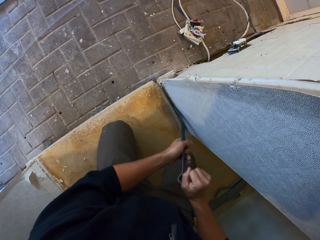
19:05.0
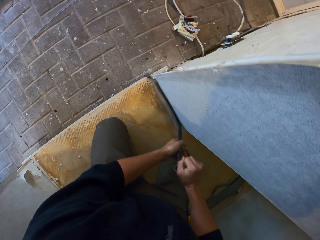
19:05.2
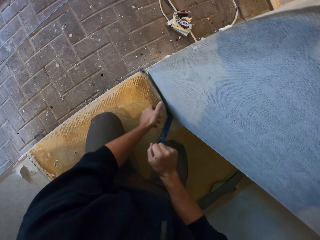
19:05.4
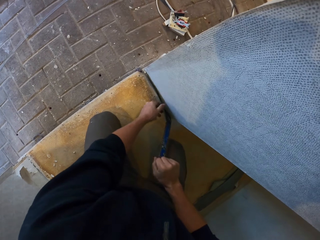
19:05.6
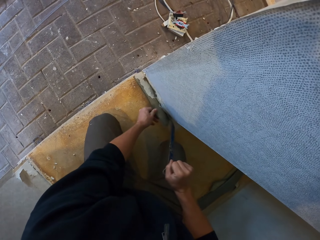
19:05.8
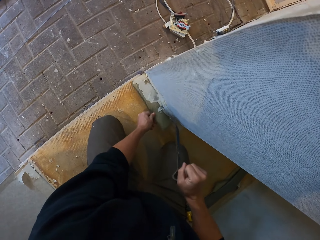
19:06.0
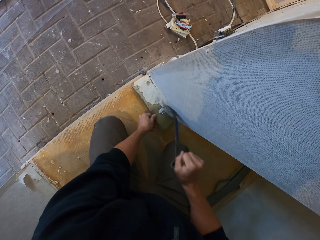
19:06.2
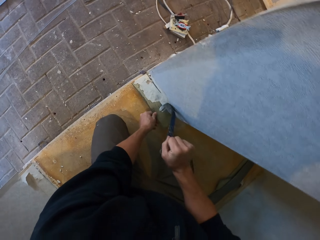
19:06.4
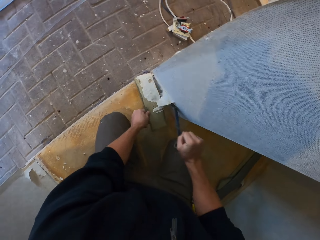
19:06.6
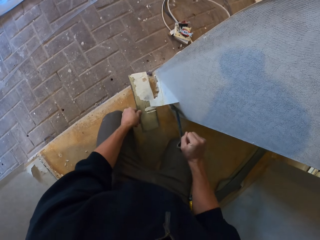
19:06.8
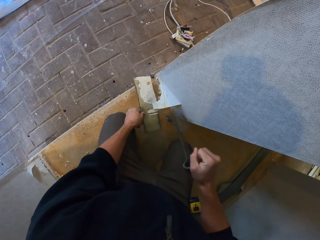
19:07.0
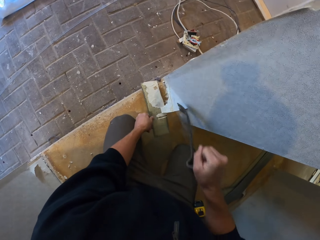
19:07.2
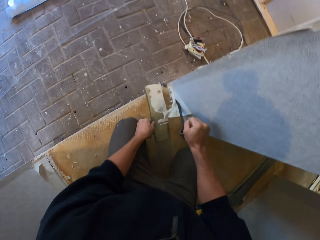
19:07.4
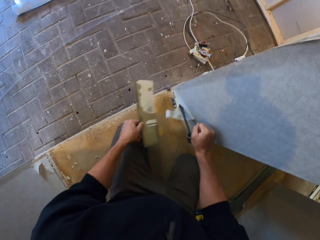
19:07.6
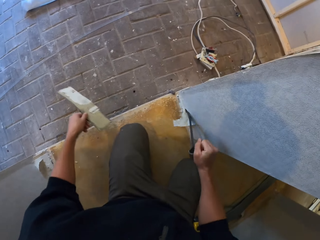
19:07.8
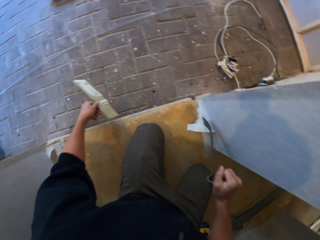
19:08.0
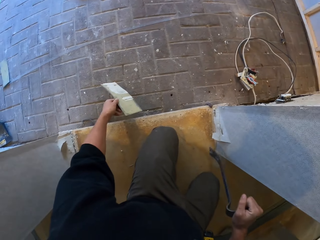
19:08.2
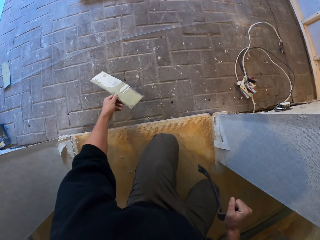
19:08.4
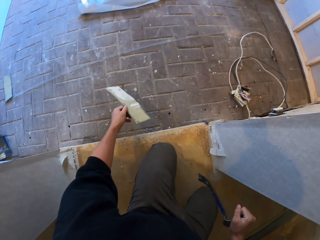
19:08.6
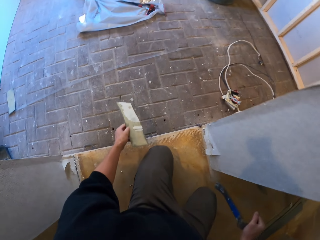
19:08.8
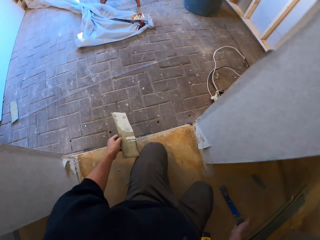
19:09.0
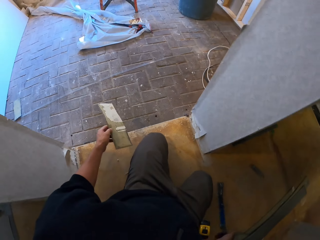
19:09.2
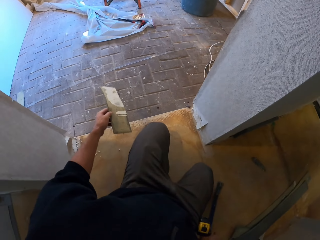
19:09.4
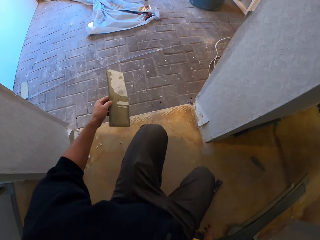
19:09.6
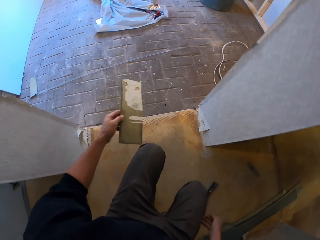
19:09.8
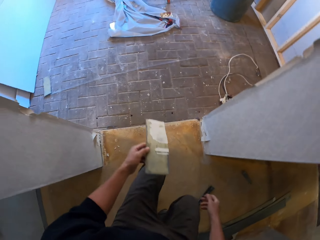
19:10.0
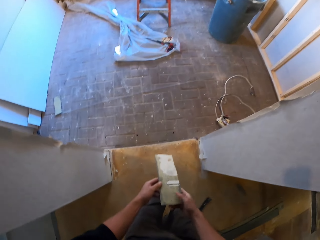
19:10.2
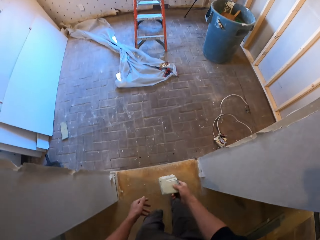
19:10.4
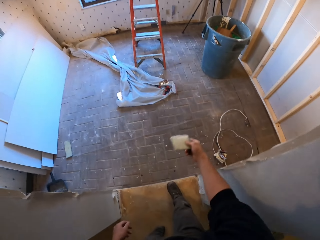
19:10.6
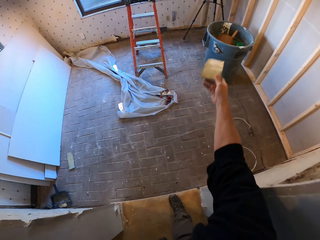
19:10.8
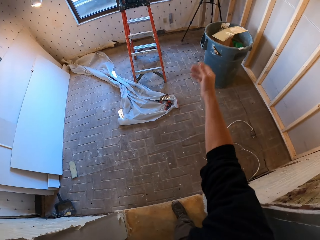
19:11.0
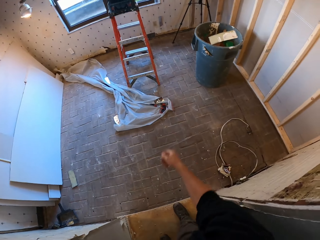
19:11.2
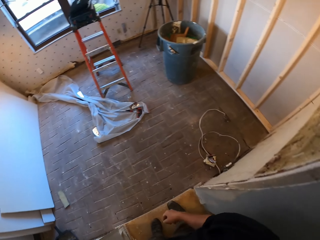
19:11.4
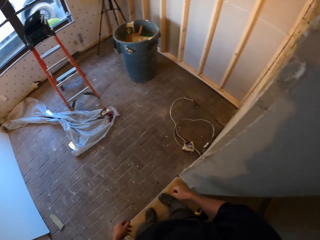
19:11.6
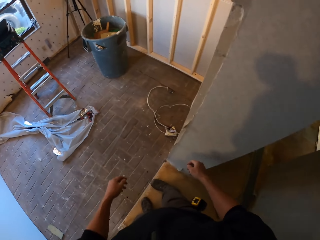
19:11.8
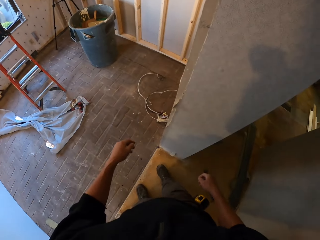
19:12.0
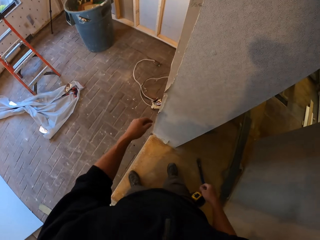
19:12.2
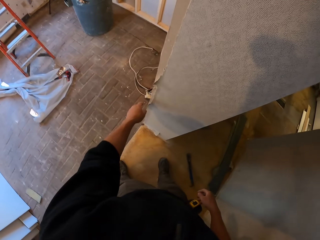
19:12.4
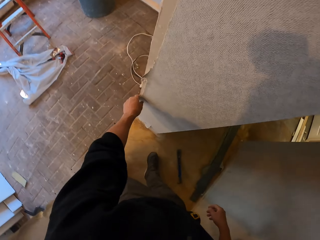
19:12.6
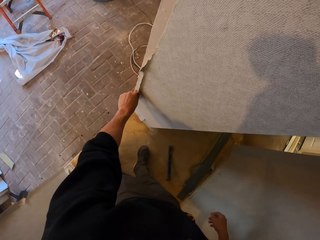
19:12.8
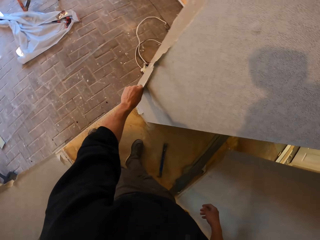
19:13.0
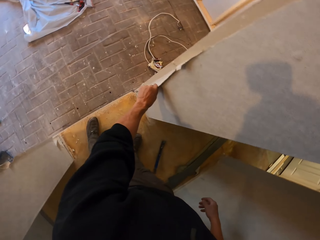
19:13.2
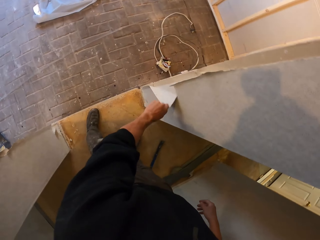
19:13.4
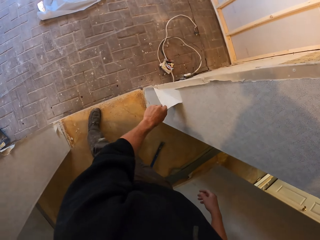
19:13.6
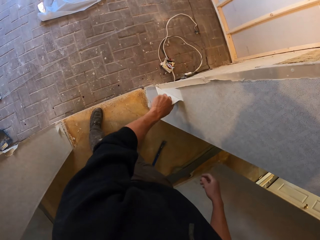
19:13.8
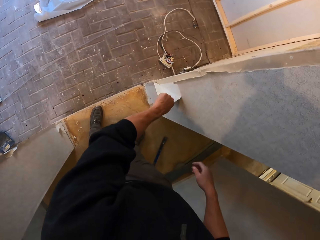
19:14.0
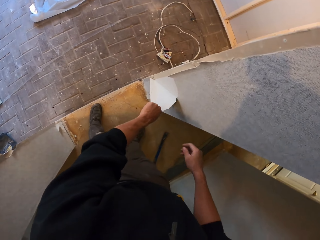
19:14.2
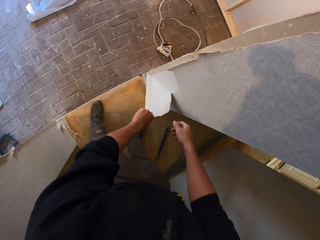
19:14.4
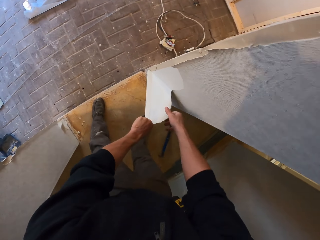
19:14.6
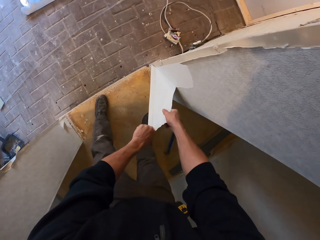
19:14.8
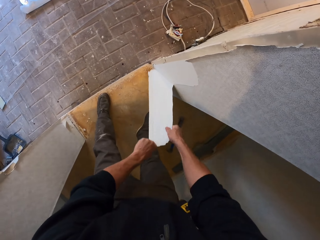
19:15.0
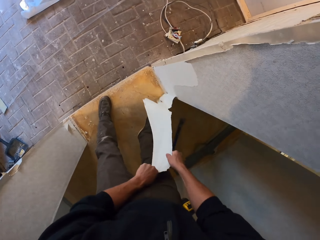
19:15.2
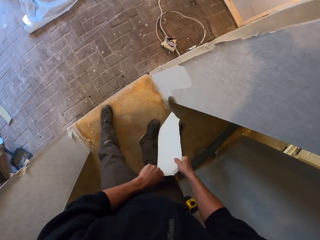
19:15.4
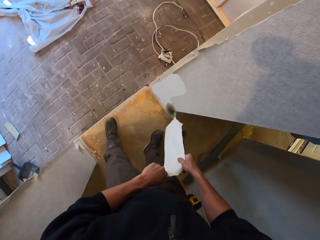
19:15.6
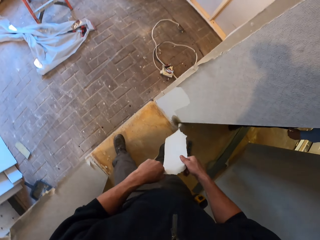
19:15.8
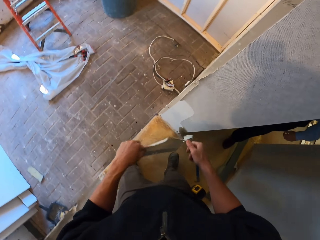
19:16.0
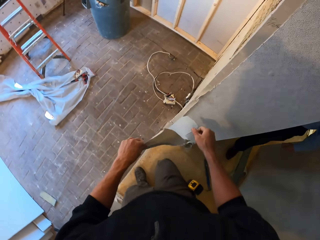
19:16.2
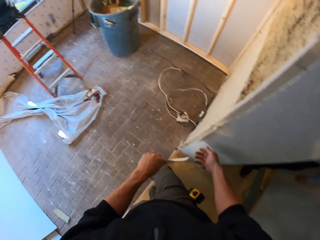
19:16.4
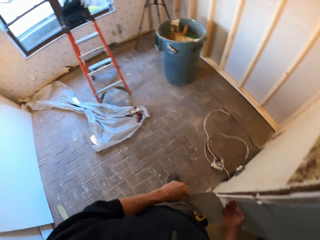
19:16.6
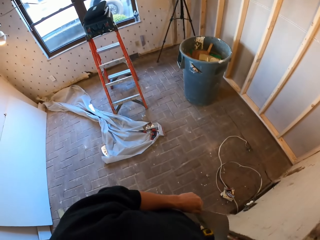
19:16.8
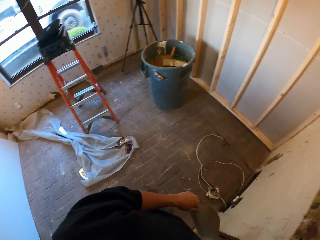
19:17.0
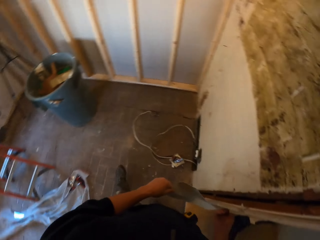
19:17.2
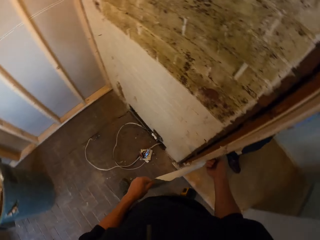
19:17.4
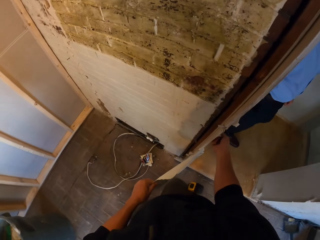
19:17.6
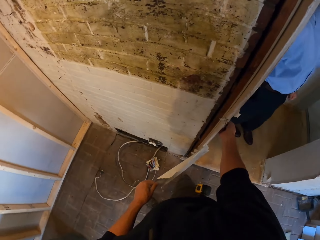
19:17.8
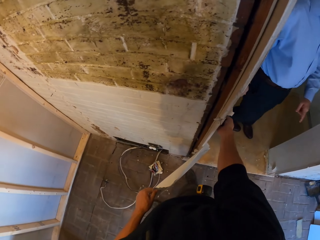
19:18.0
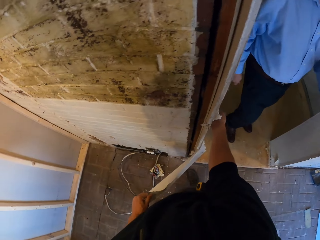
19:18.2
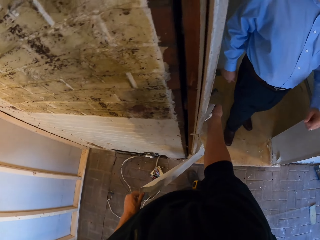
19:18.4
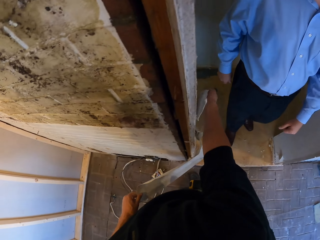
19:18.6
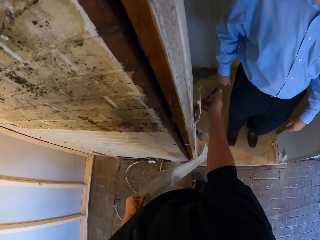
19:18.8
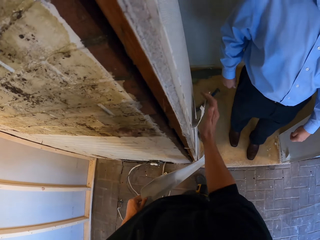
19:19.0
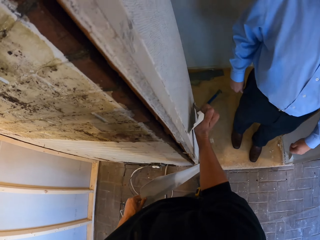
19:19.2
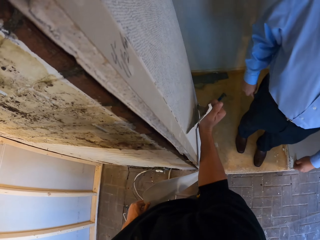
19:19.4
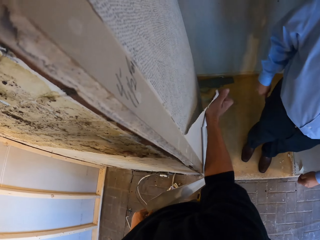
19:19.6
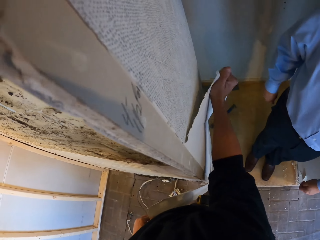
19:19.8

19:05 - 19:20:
The camera wearer stands. They drop the metal on the floor. They throw the wall protector in the dustbin. They remove the wallpaper with the metal. A man walks. The man speaks with gestures.

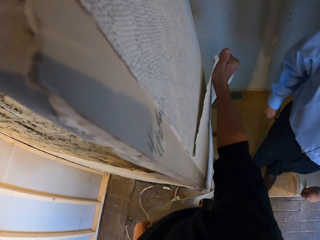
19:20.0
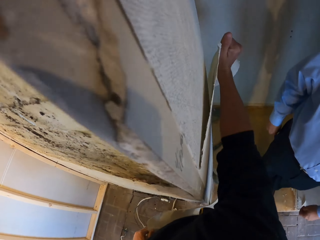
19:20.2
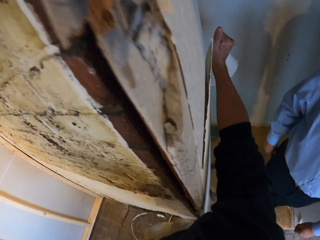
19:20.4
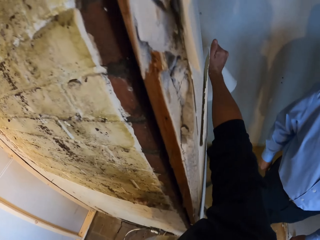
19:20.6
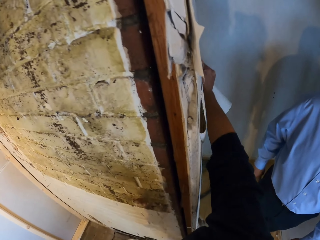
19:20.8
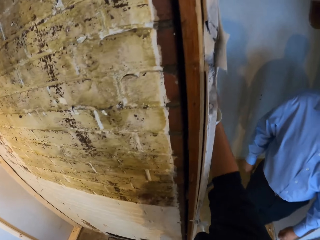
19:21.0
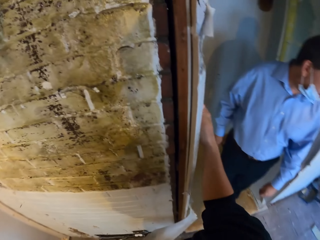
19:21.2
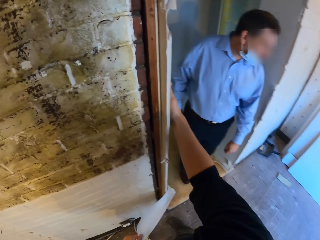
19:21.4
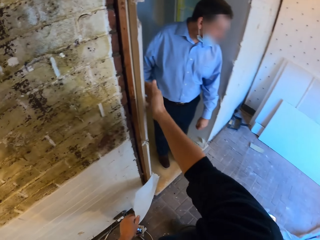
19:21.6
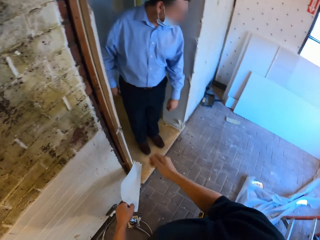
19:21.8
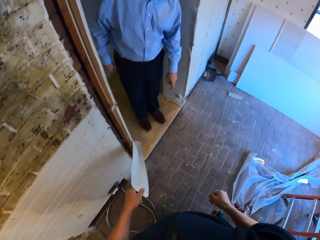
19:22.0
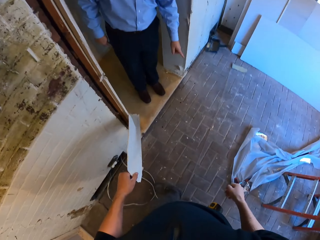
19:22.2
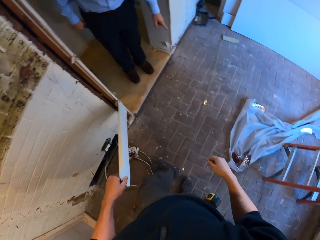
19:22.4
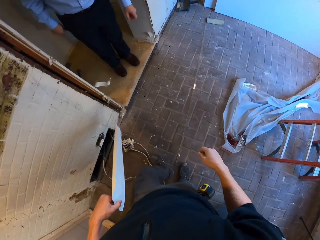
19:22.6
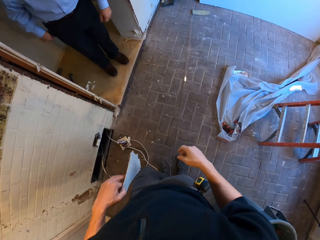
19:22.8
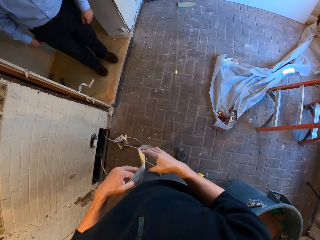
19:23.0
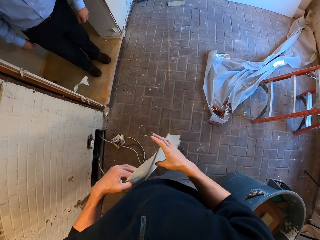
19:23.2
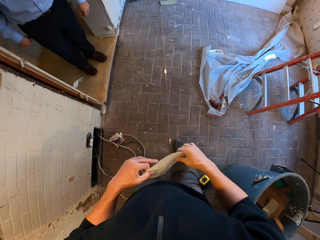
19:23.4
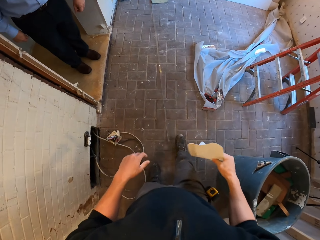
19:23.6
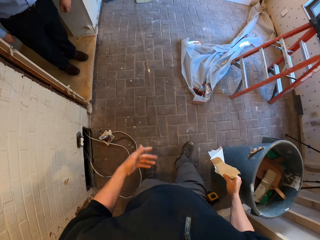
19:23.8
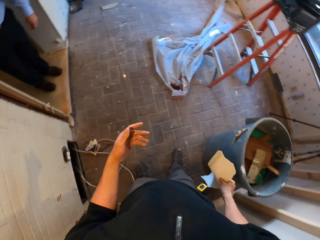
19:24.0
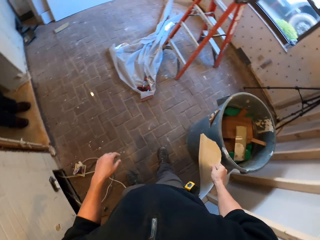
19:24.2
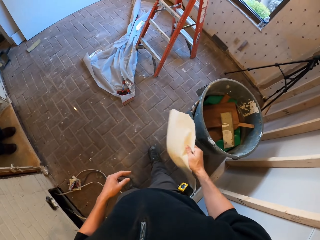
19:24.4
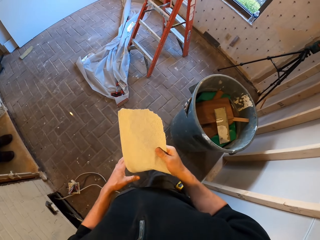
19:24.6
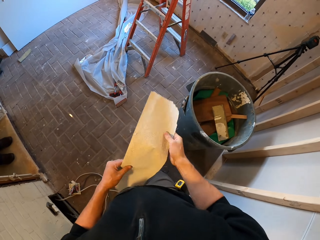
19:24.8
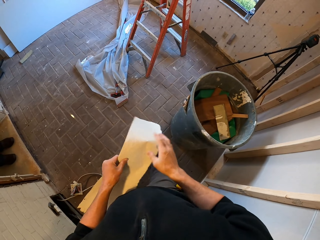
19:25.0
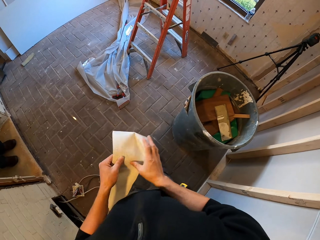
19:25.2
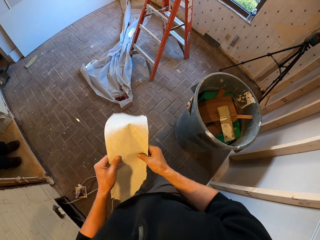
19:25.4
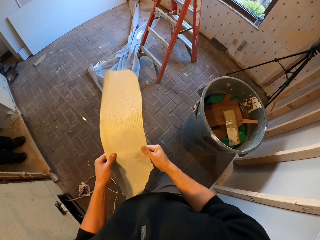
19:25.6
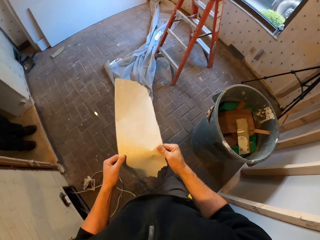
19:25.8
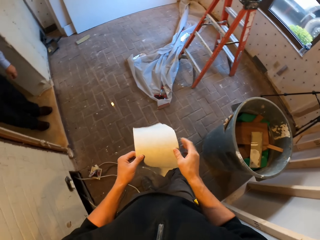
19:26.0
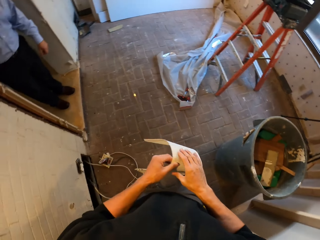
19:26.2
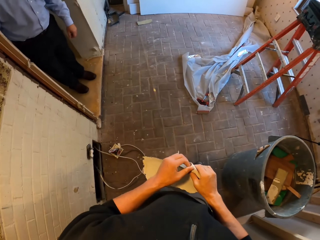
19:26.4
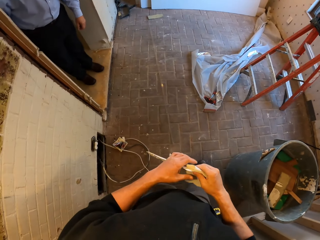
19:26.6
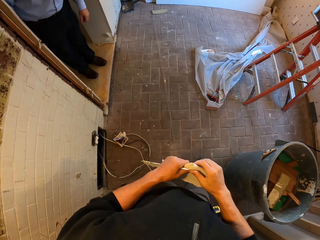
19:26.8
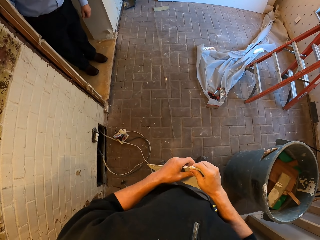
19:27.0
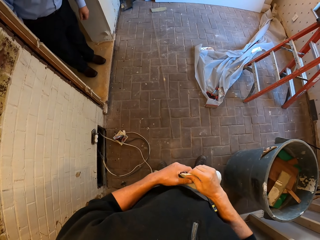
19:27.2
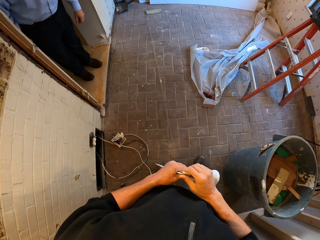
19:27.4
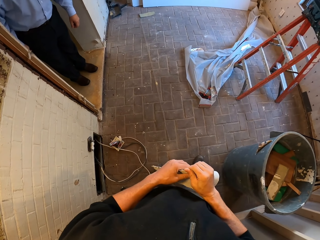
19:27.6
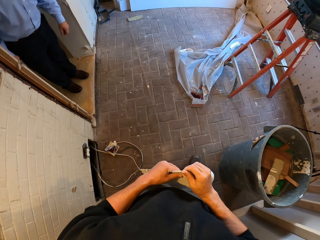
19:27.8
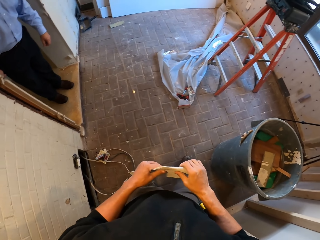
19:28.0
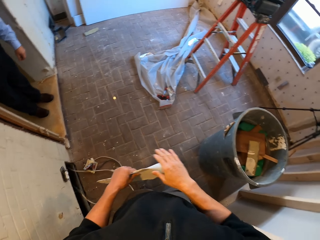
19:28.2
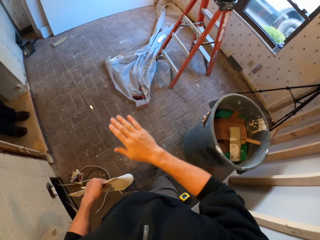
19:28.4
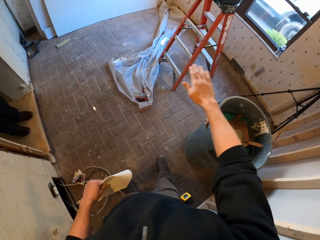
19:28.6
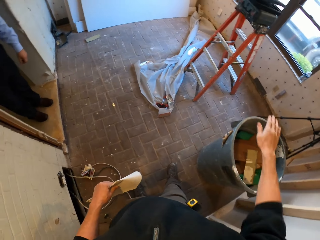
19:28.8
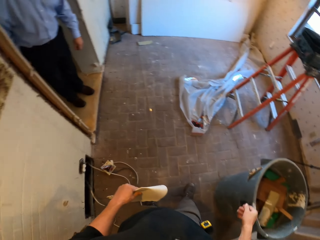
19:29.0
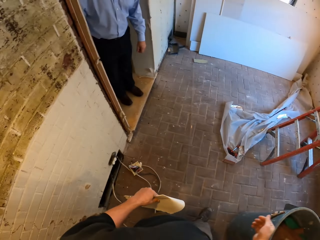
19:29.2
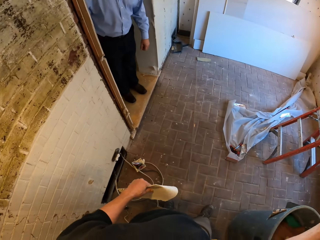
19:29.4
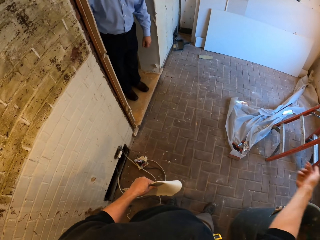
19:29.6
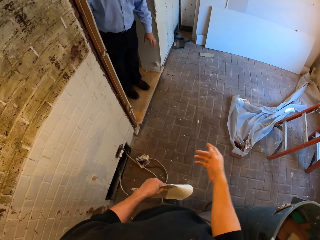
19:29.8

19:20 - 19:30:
The camera wearer talks with a man, with gestures. They fold the wallpaper.
